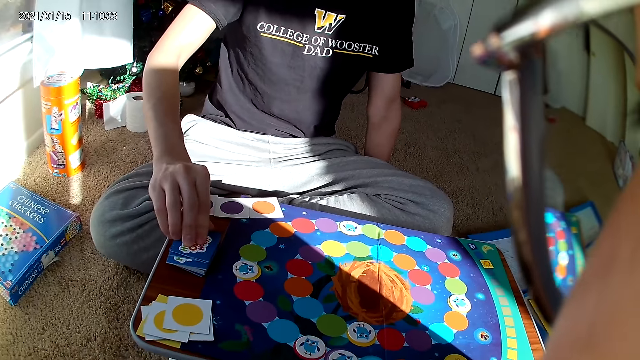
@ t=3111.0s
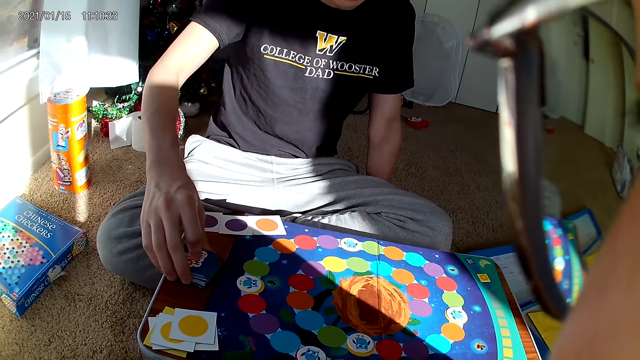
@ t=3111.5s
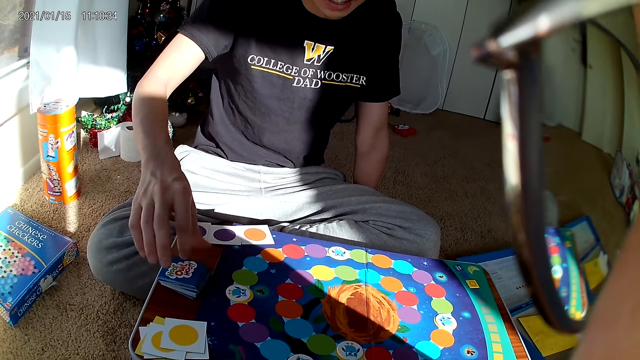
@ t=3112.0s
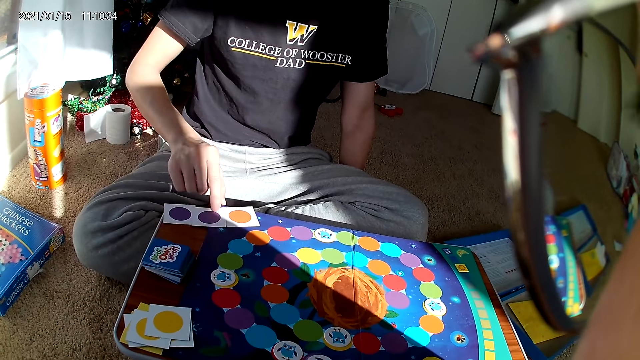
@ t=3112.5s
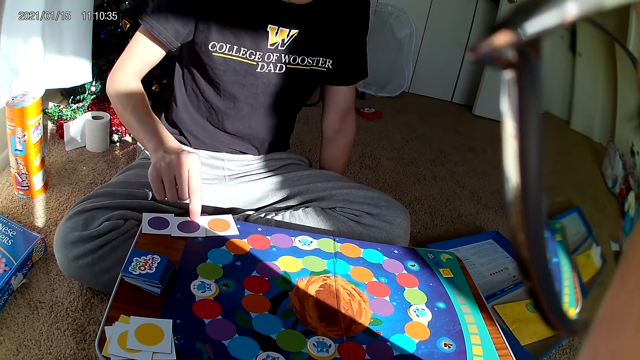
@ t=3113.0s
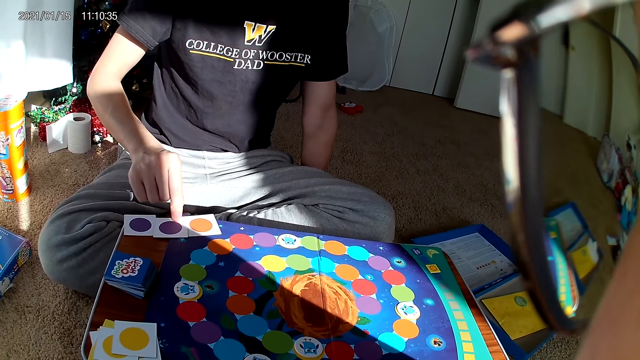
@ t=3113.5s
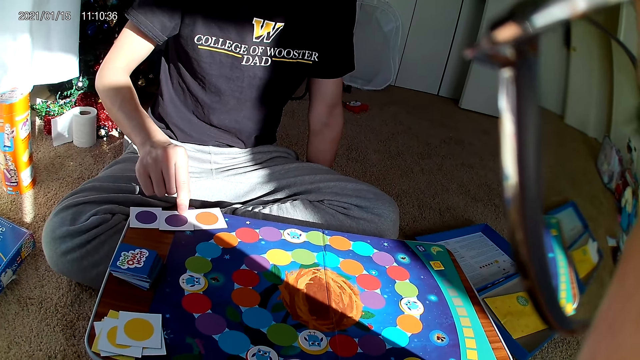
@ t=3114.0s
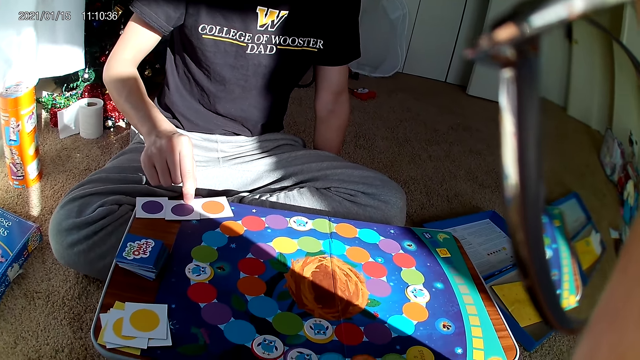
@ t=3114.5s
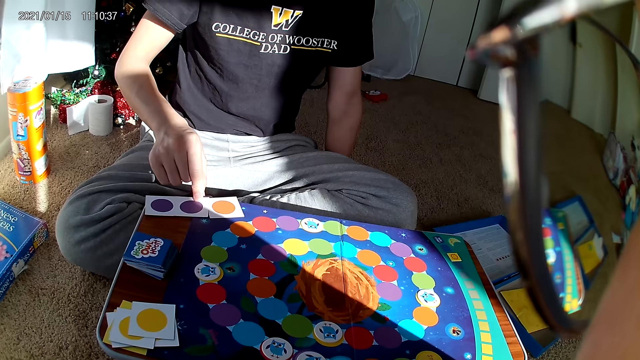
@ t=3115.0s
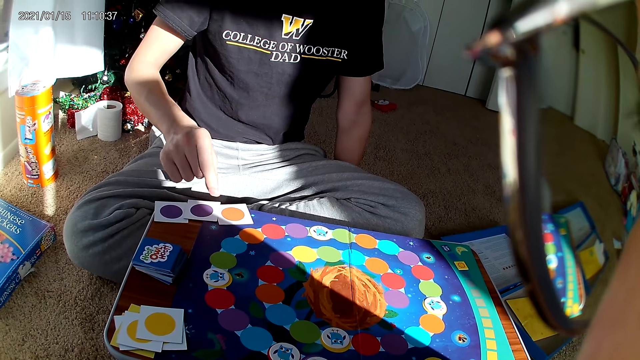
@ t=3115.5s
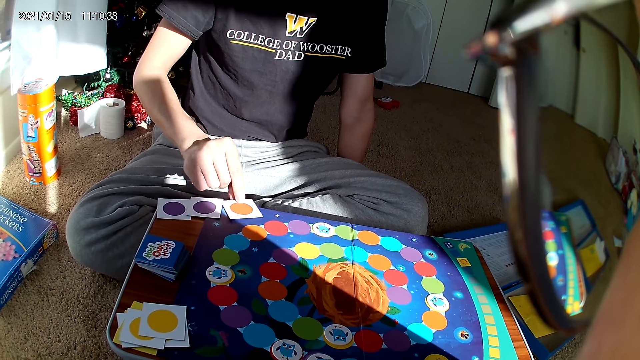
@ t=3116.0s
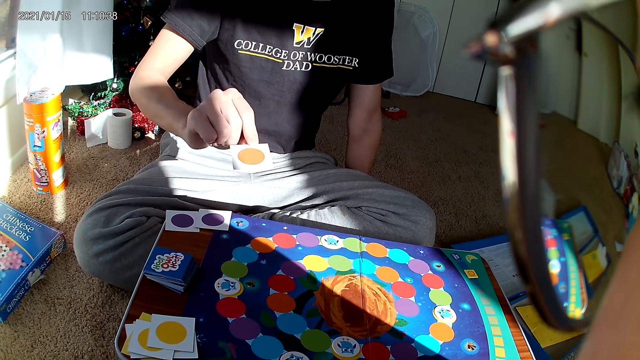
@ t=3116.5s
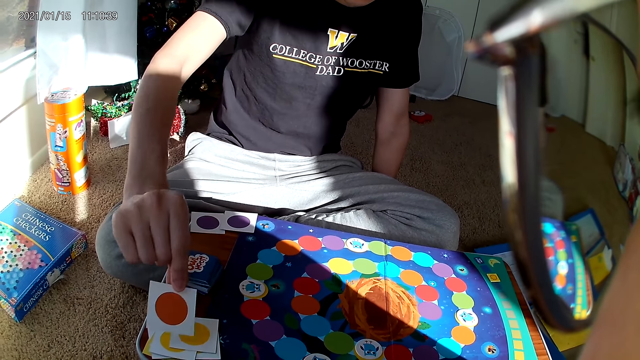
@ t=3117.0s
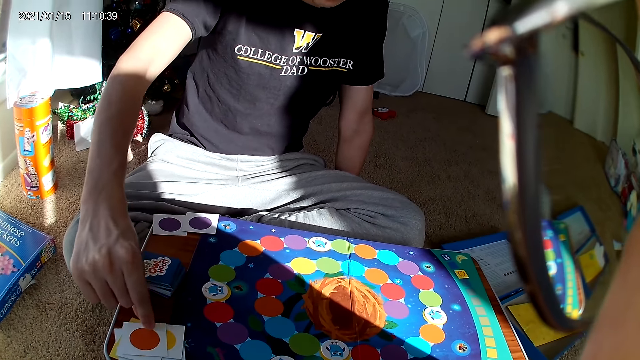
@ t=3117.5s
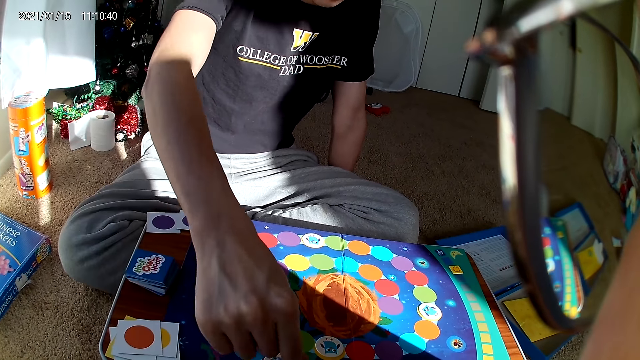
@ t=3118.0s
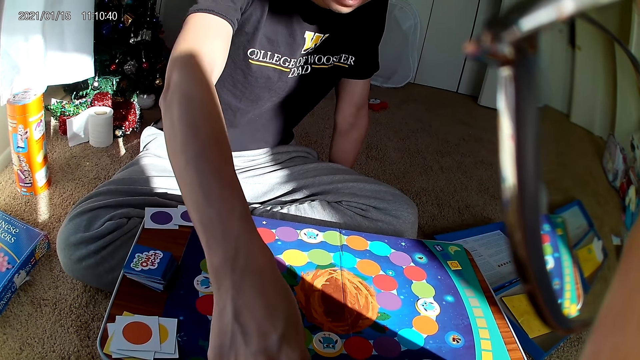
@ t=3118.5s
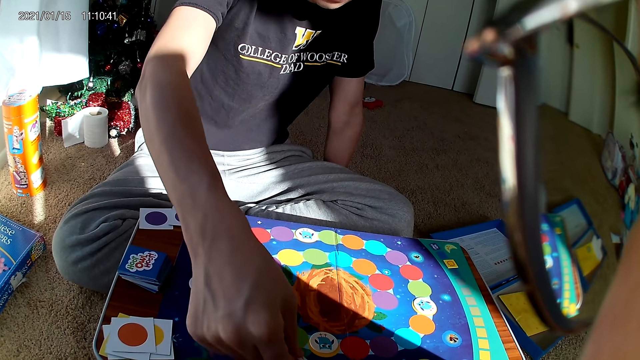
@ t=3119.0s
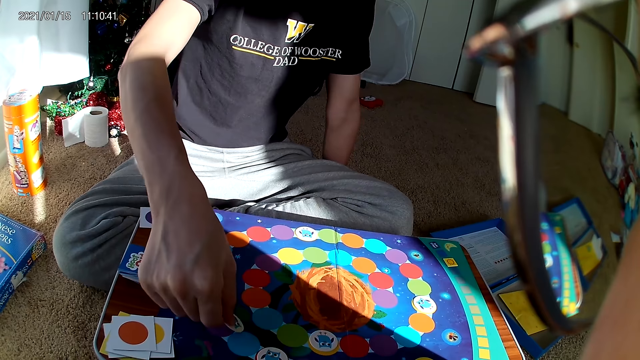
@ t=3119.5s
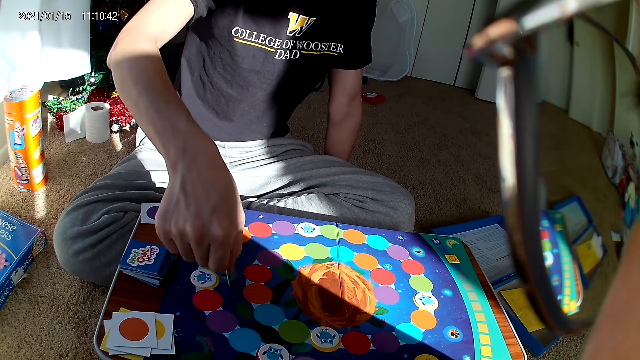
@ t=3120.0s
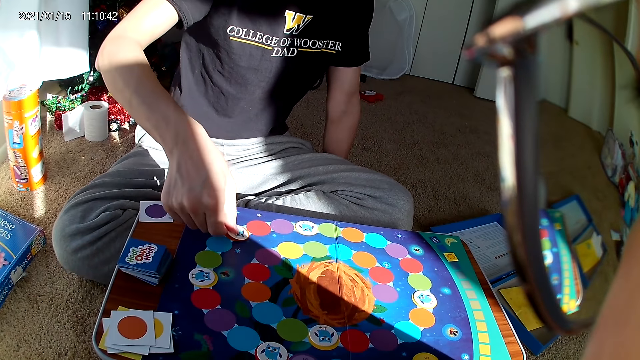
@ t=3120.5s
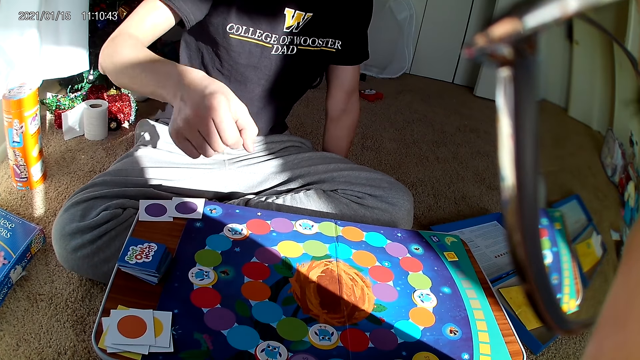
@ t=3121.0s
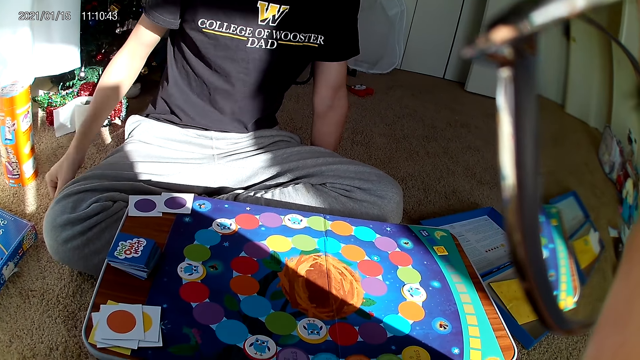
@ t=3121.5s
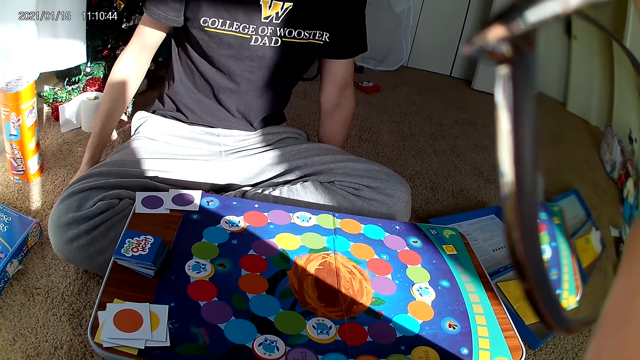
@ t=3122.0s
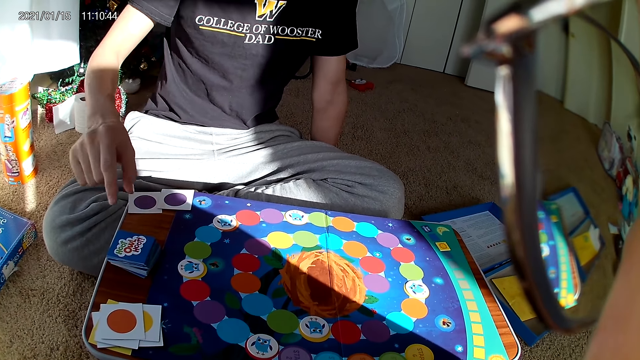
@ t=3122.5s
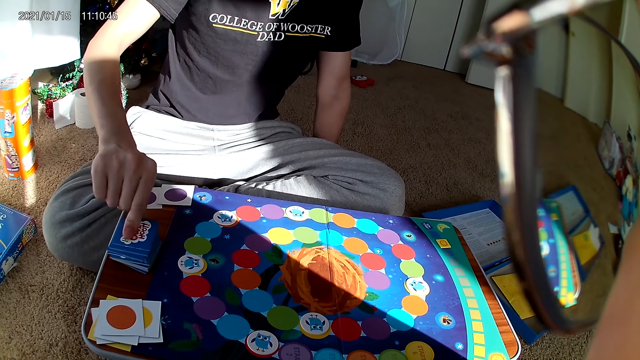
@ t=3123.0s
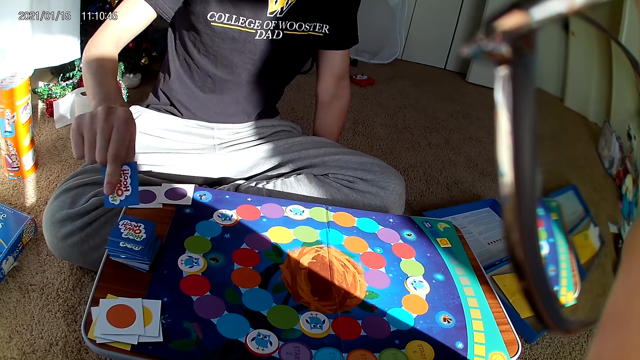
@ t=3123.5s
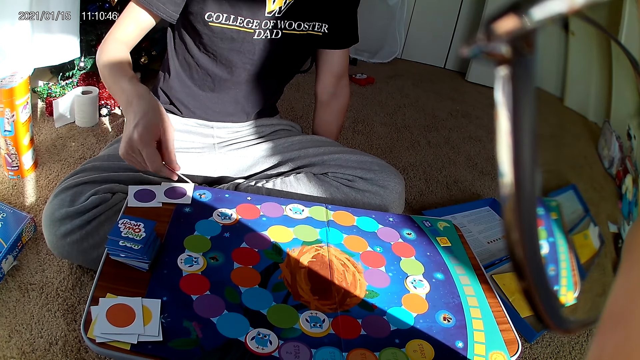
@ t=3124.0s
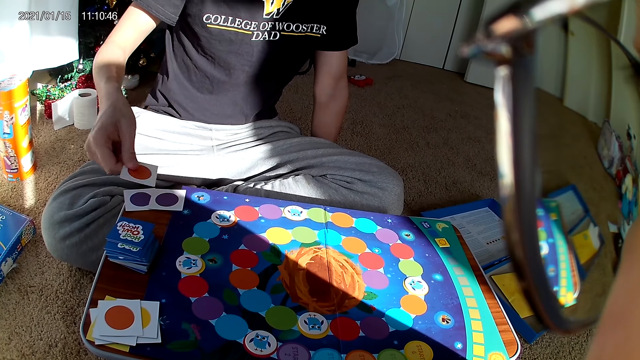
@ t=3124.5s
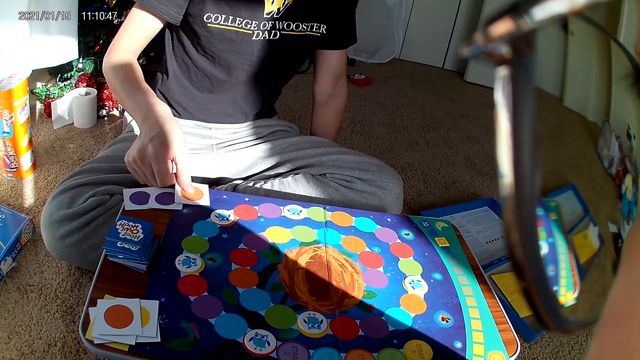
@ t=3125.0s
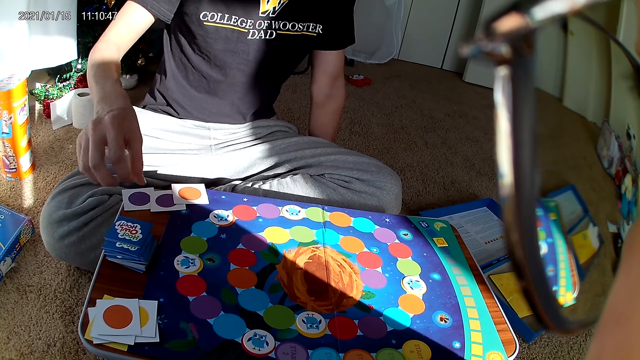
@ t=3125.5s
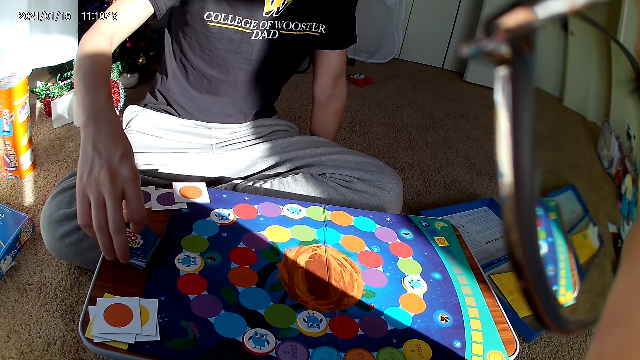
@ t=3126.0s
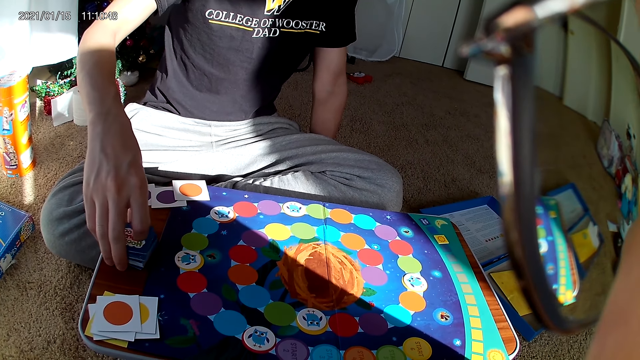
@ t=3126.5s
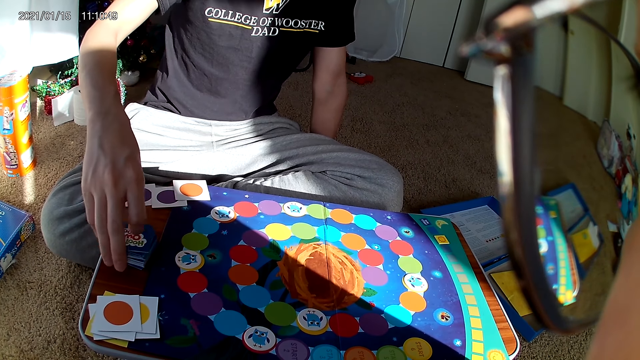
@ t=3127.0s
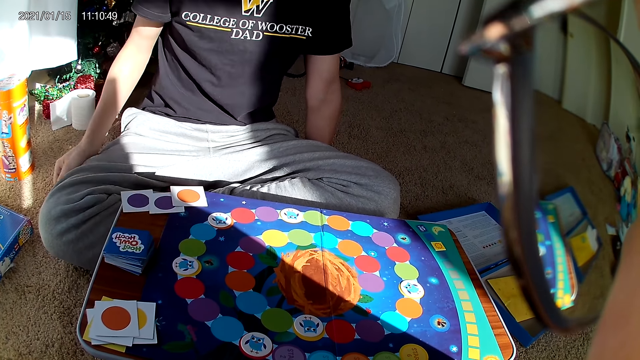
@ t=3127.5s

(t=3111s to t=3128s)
A man adjusts cards on the board with his right hand. He puts the playing cards together. He adjusts the cards on the board with his right hand again. He points at the playing cards. He picks up a playing card from the board with his right hand. He drops the card on the board with his right hand. He adjusts a card on the board with his right hand. He picks up a scrabble. He places the scrabble on the board game. He puts his hand on the floor. He picks up a playing card from the board with his right hand. He drops the card on the board with his right hand. He adjusts the cards on the board with his right hand. He holds the playing card.

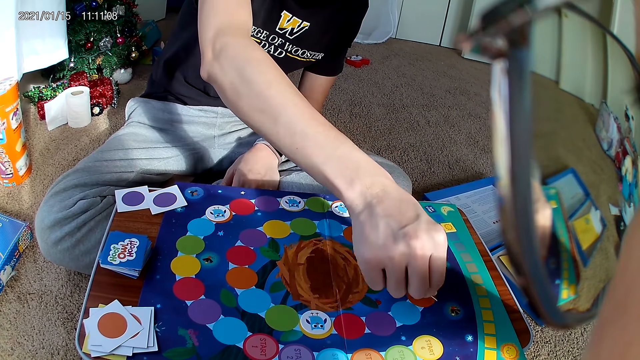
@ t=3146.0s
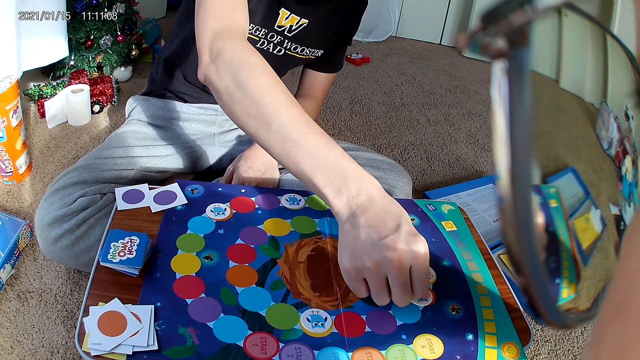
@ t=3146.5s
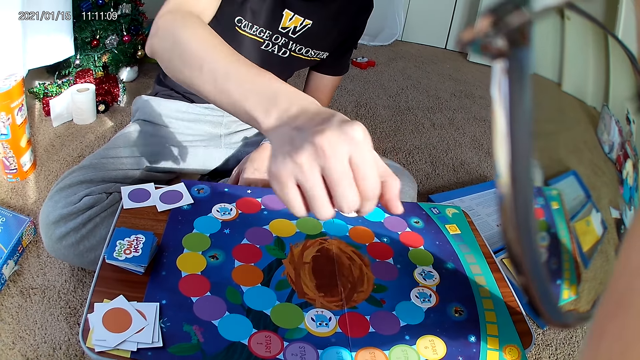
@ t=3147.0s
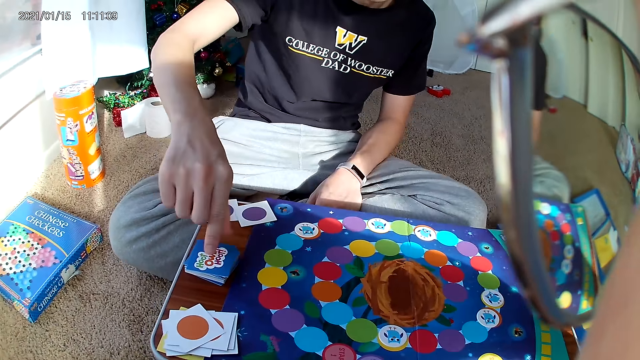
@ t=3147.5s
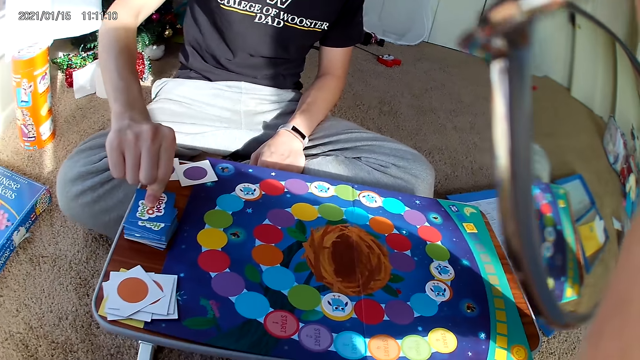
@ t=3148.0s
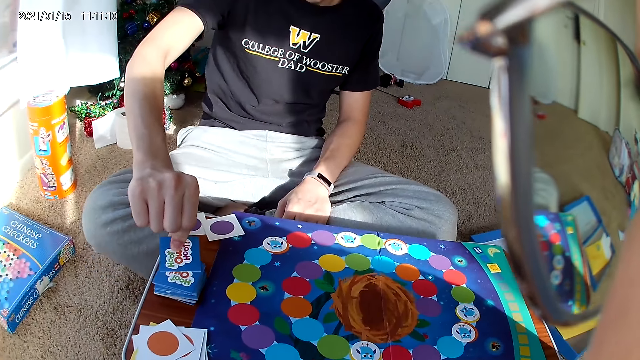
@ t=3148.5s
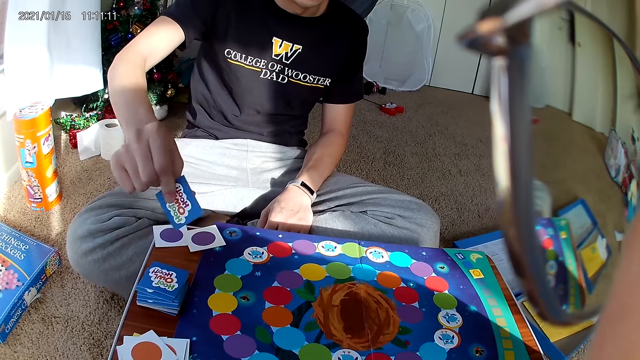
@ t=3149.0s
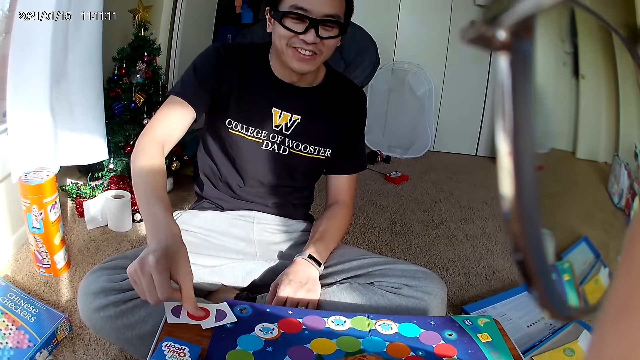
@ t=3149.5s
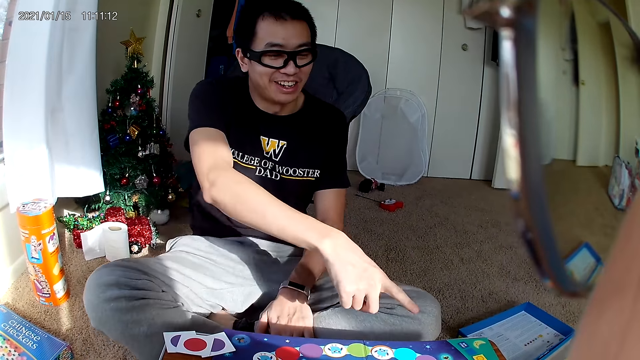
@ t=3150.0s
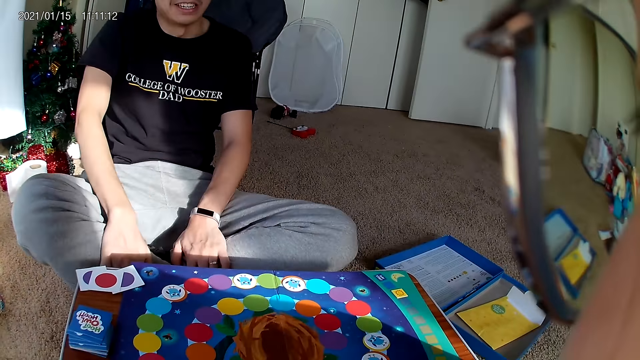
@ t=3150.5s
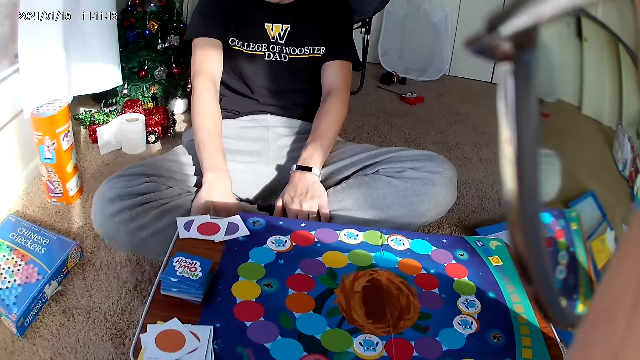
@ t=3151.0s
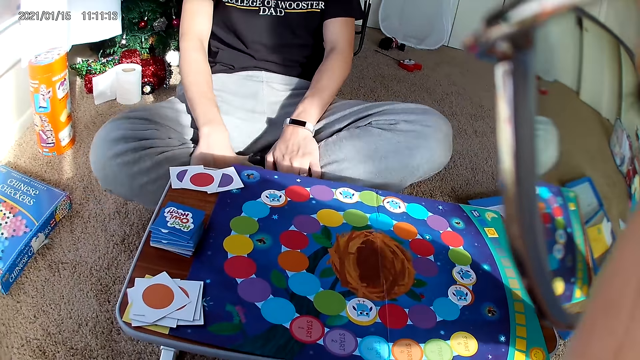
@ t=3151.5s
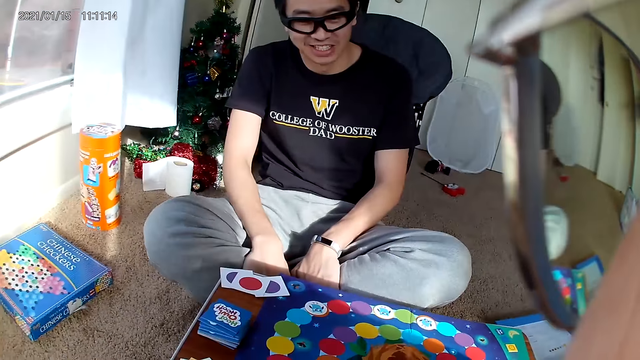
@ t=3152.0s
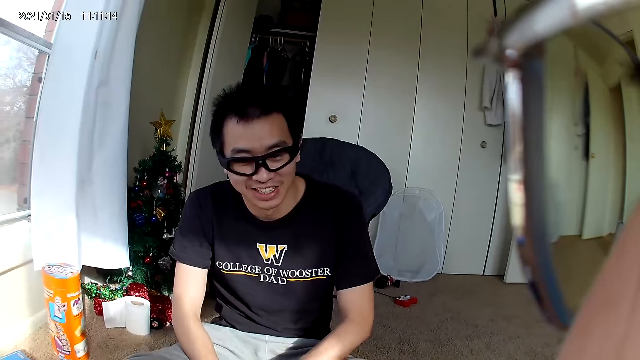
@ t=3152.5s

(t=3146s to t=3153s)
A man places a scrabble on the board game. He picks up a playing card from the board with his right hand. He drops the card on the board with his right hand. He moves his hand and holds his legs.
